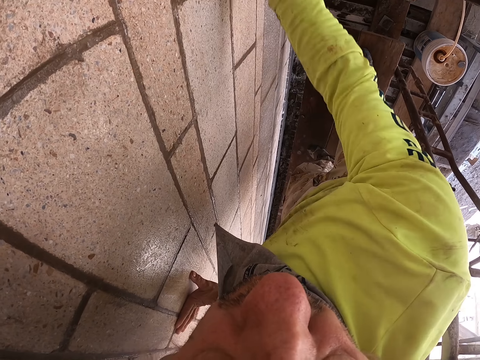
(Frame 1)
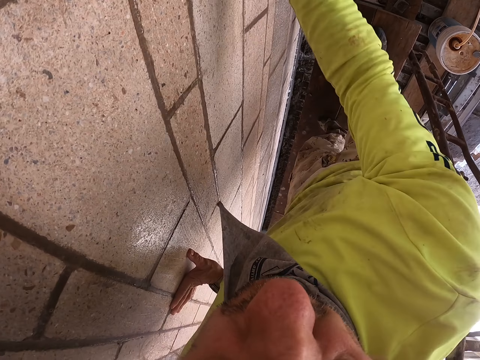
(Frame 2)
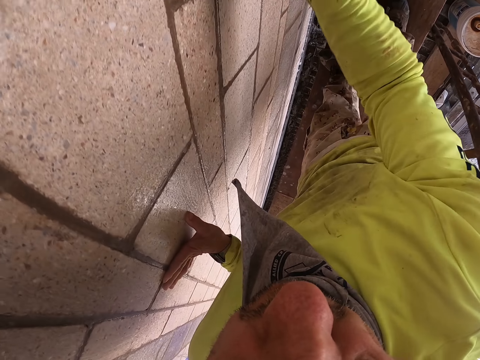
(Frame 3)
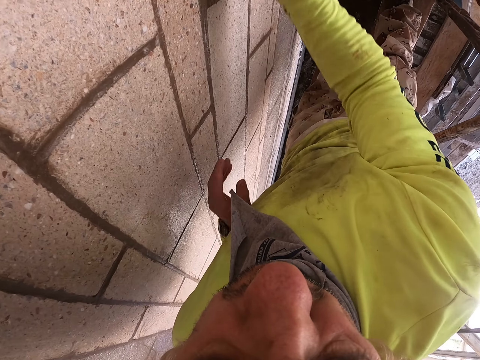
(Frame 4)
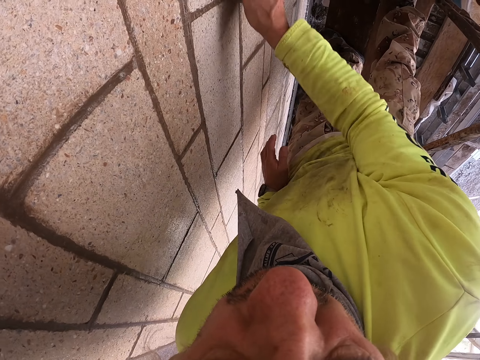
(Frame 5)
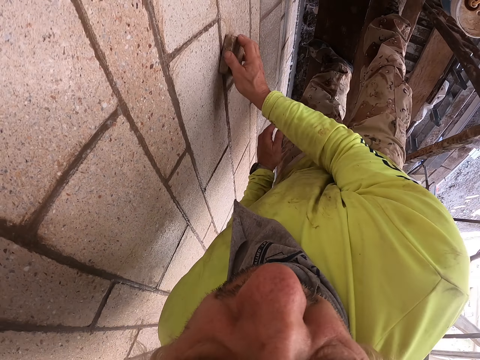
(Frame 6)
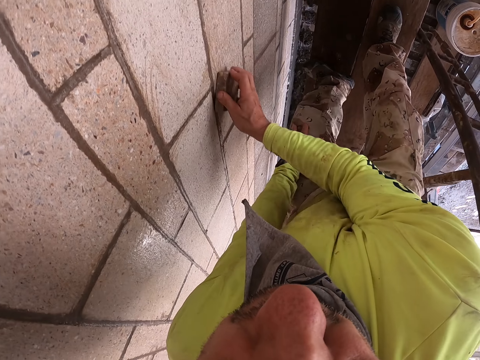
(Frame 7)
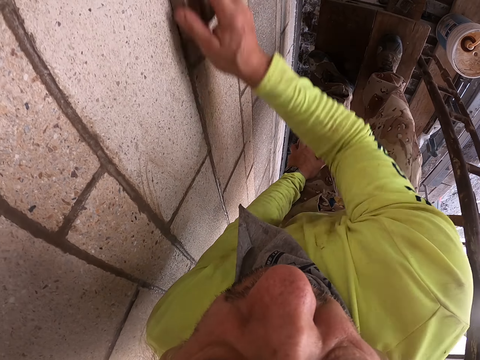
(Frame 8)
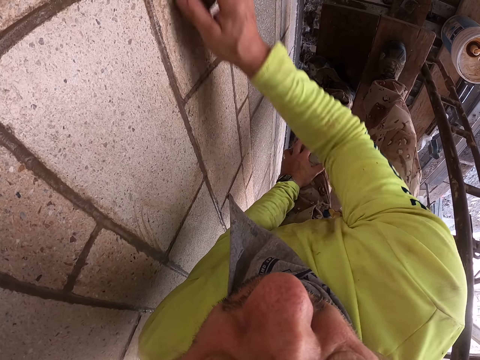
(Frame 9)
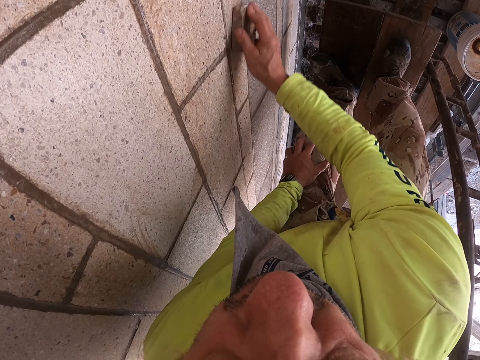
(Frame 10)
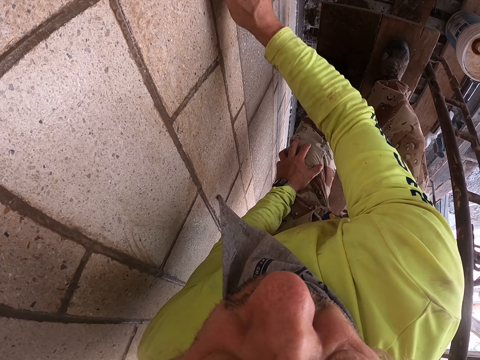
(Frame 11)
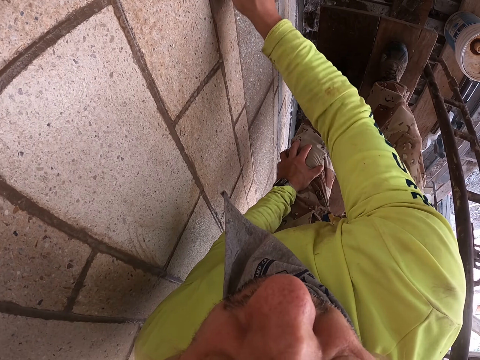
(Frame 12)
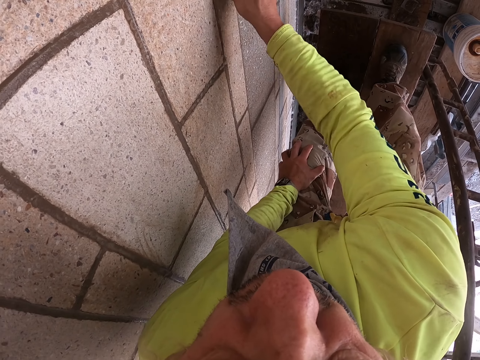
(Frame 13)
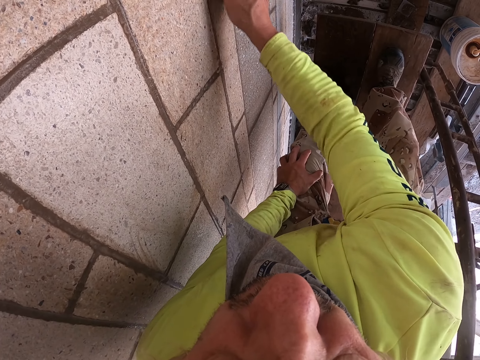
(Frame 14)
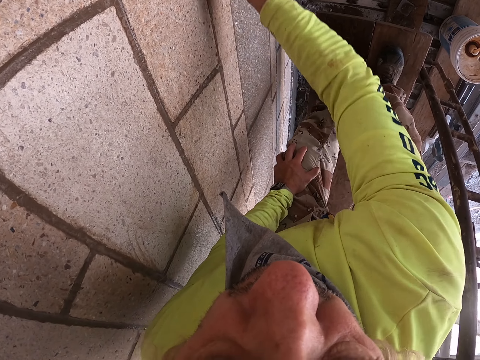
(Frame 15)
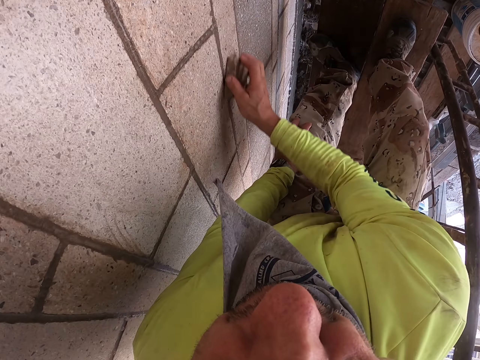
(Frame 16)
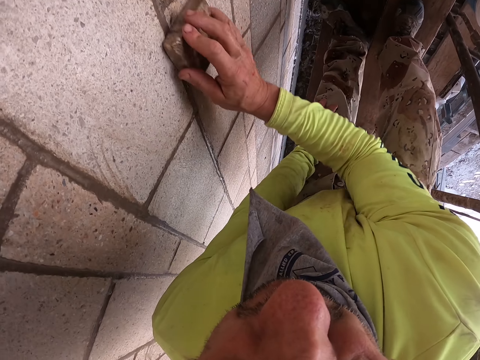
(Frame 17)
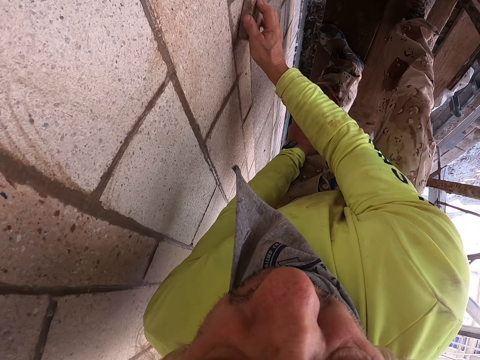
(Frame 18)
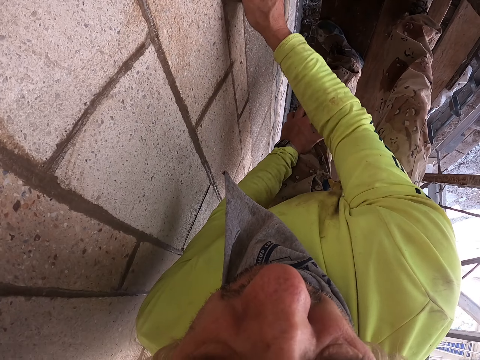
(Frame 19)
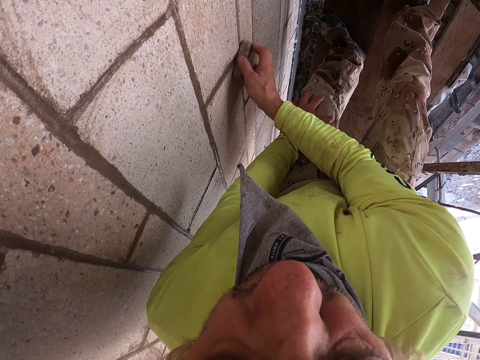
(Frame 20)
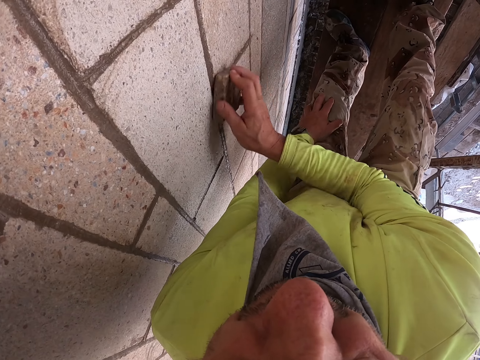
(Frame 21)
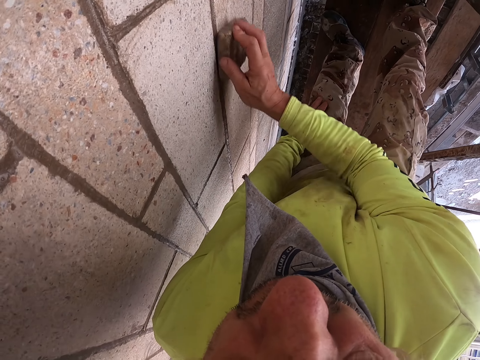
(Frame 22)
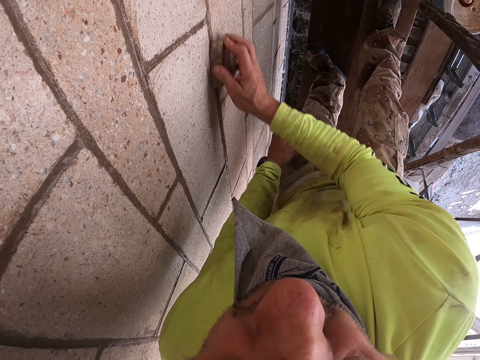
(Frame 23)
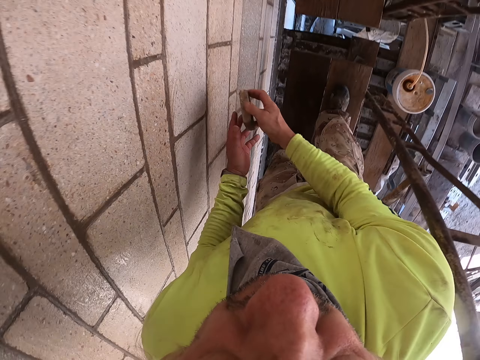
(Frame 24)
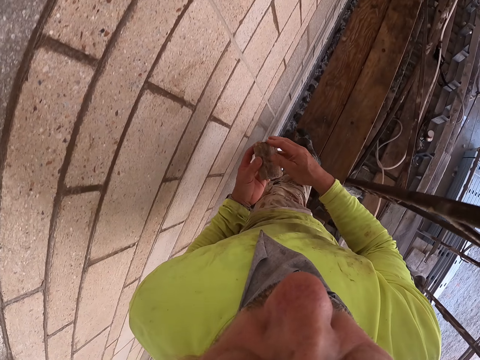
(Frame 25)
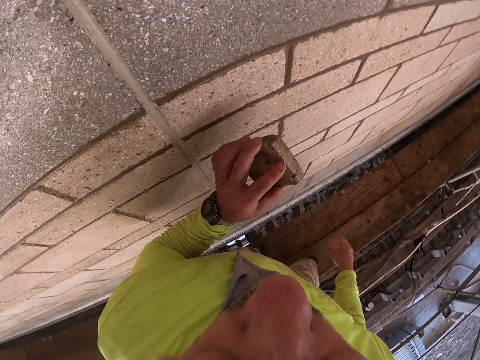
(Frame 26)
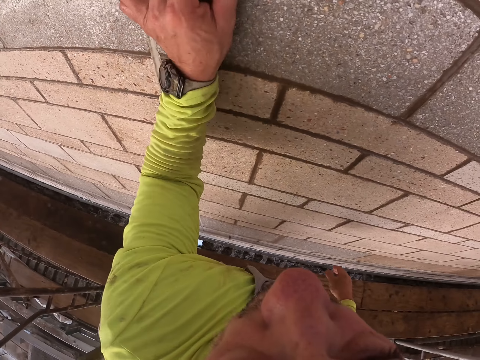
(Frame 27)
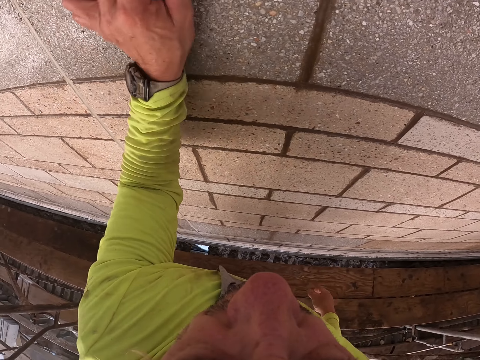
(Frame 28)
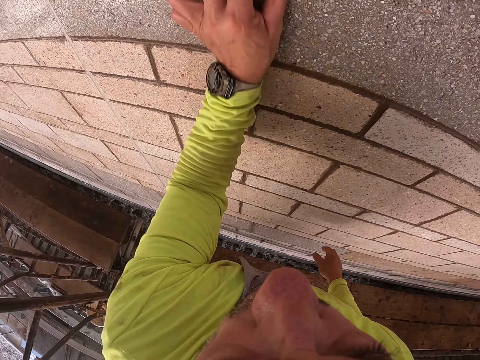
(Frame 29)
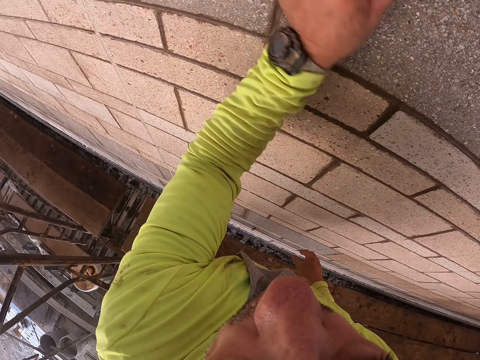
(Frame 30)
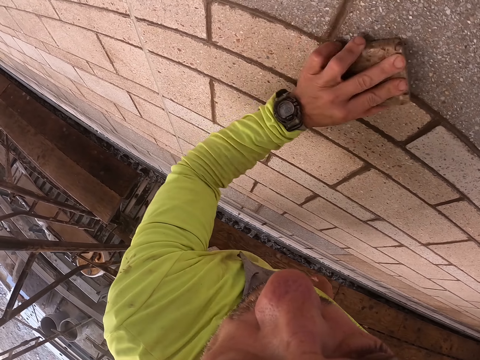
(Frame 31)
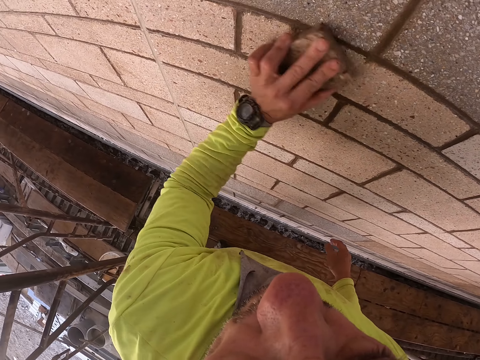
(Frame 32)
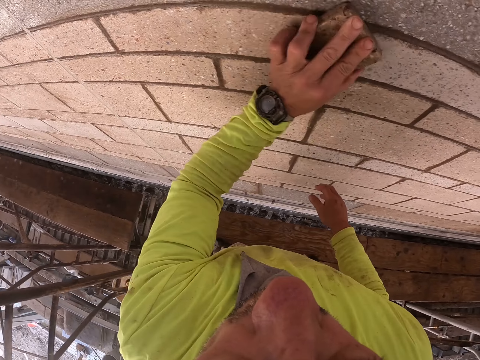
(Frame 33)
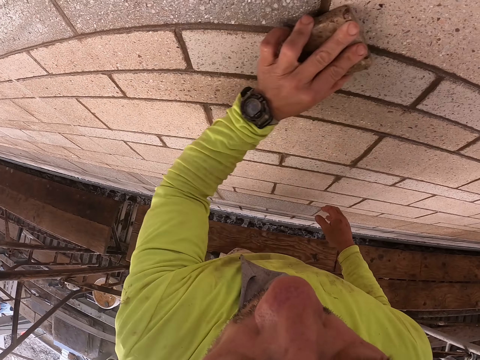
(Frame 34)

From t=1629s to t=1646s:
The camera wearer removes the hand from the wall. He places the hand on his knee. He scrubs the wall with the scrubber. He bends. He holds on his left knee. He scrapes on the wall. He exchanges the scrap stone to the left hand. He scrubs the wall with the left hand.

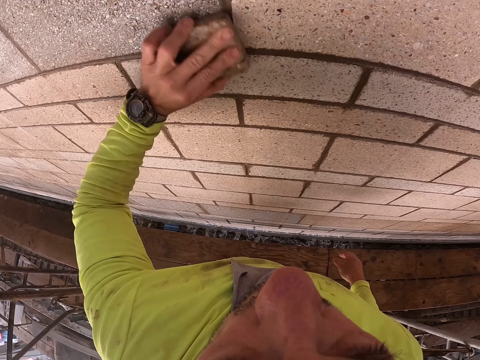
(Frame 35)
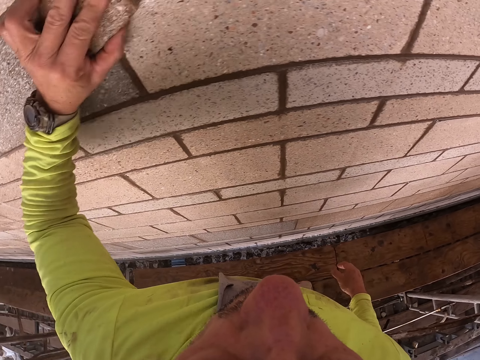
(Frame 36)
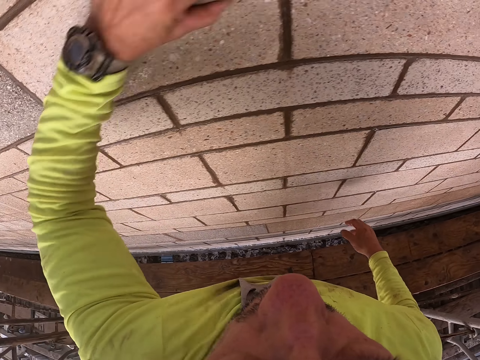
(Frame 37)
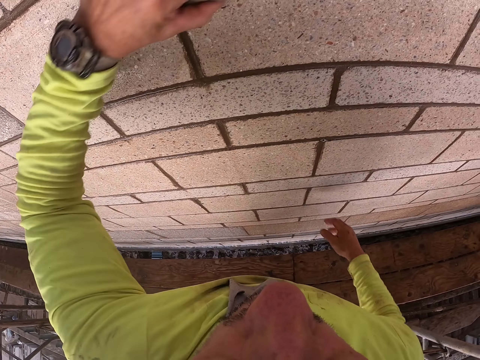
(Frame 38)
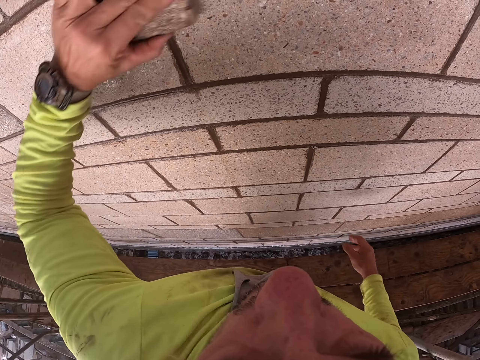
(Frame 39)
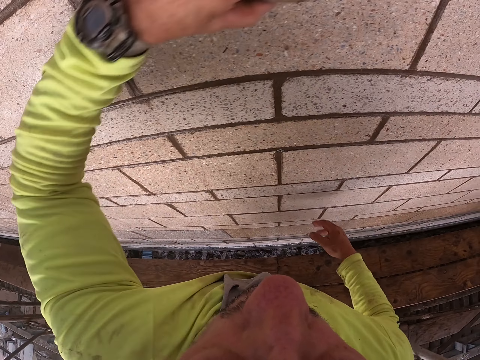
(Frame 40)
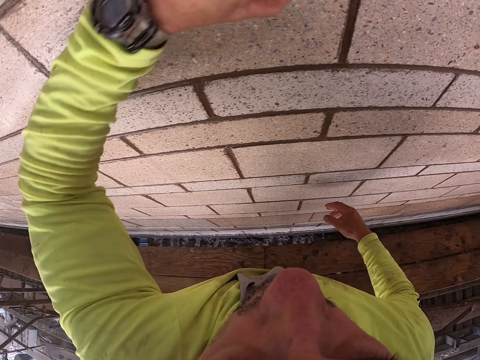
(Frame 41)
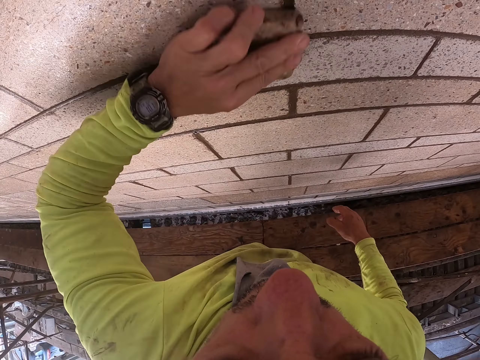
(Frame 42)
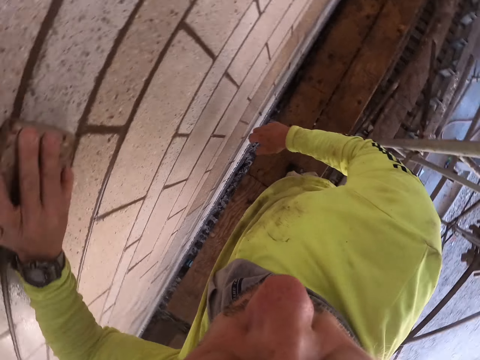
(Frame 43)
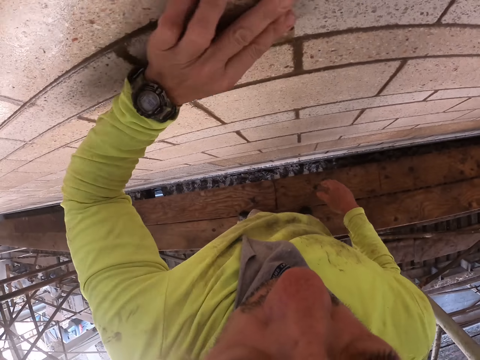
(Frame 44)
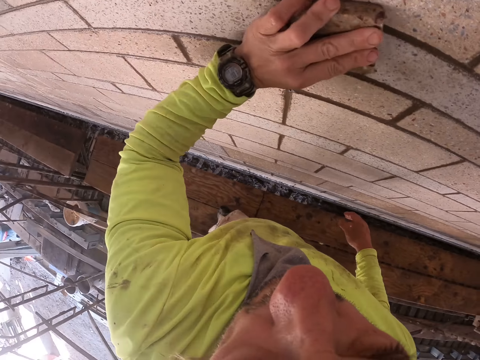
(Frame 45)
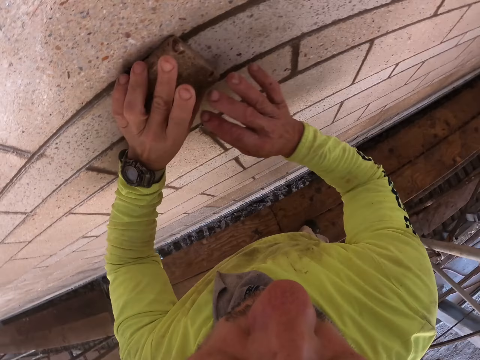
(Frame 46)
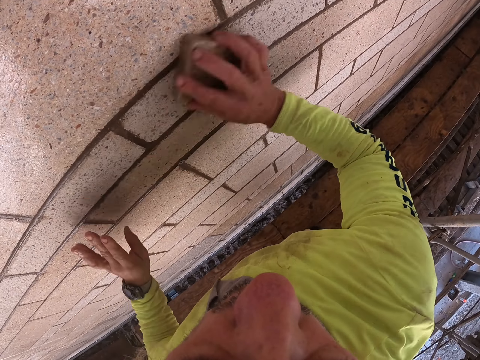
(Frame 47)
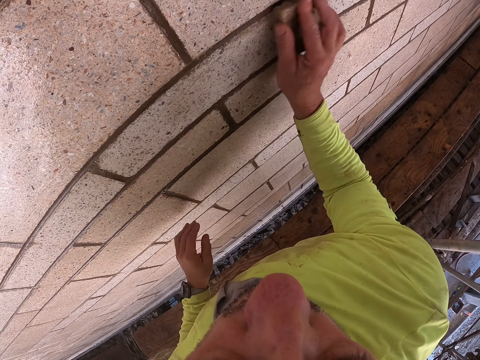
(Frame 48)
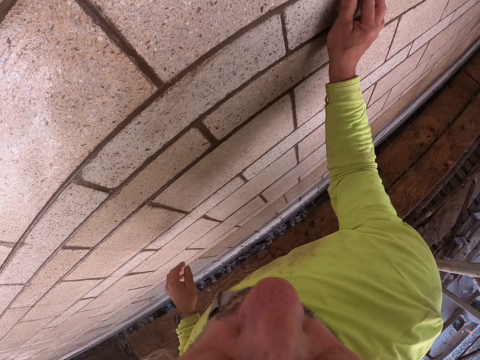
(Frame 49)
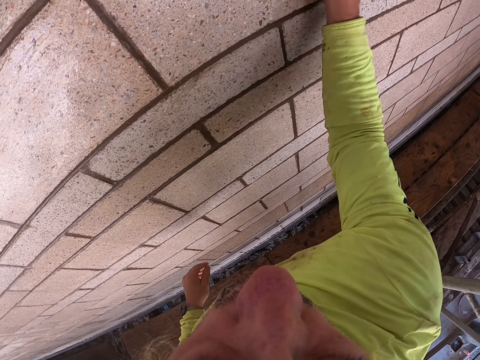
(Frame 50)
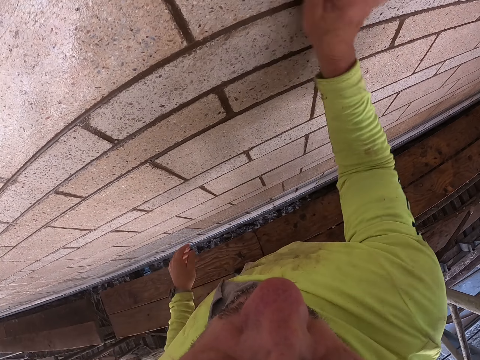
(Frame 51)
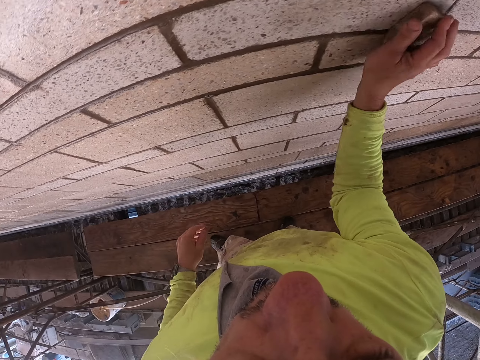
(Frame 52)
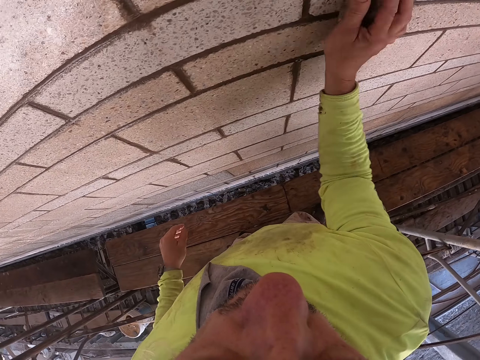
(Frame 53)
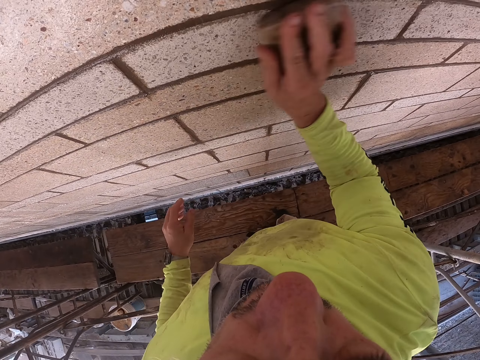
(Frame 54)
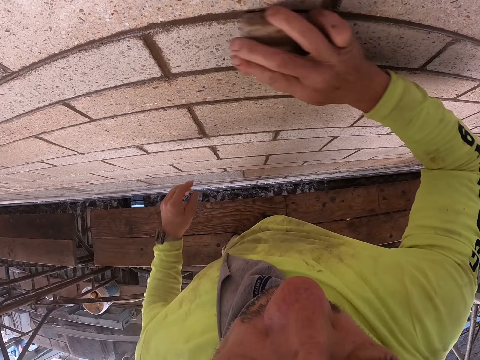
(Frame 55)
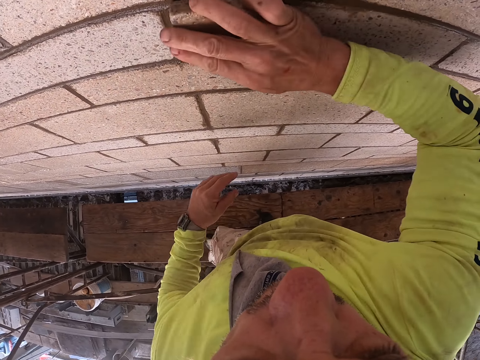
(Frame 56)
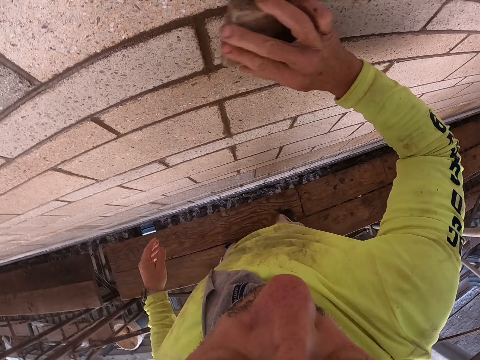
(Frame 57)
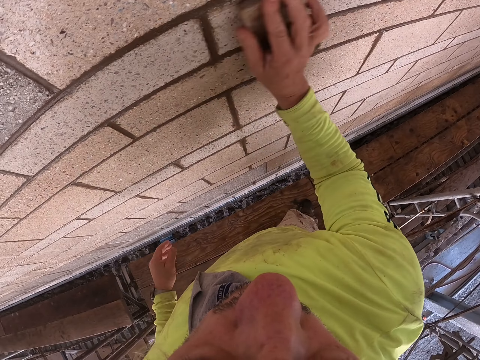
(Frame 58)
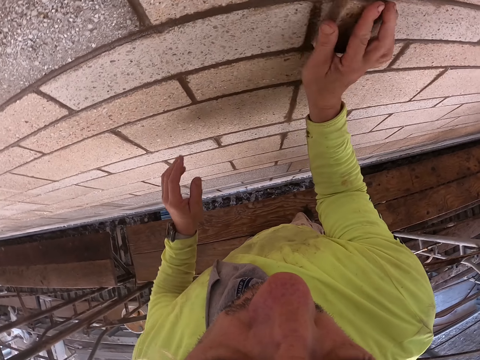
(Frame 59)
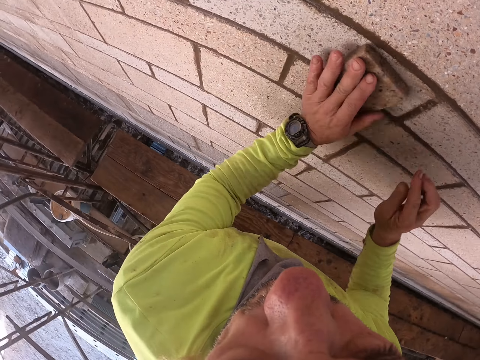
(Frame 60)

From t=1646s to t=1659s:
The camera wearer scrapes the wall with the left hand. They exchange the scrap stone into the right hand. They scrape the wall with the right hand.
